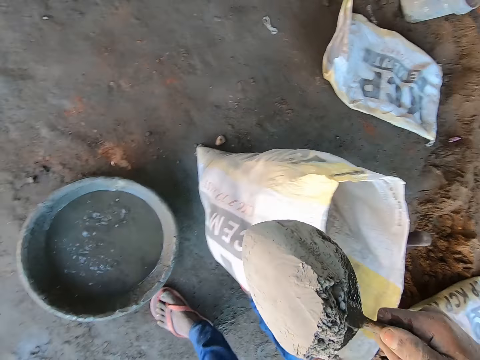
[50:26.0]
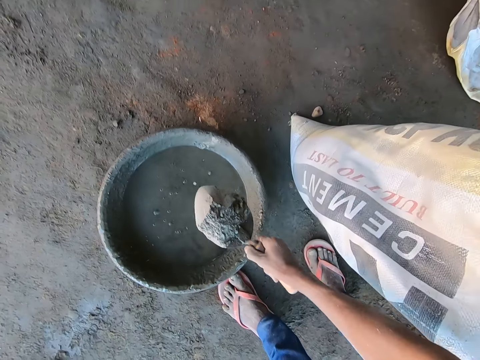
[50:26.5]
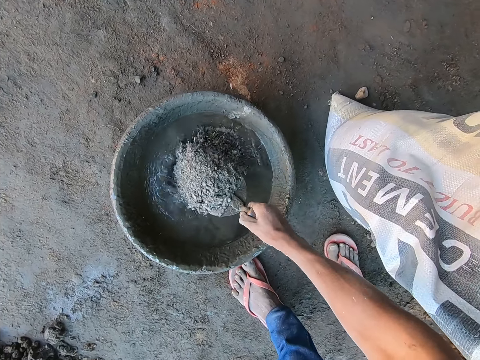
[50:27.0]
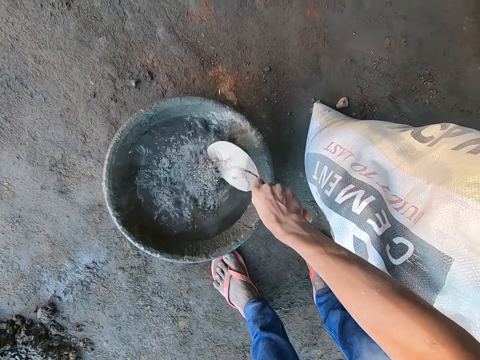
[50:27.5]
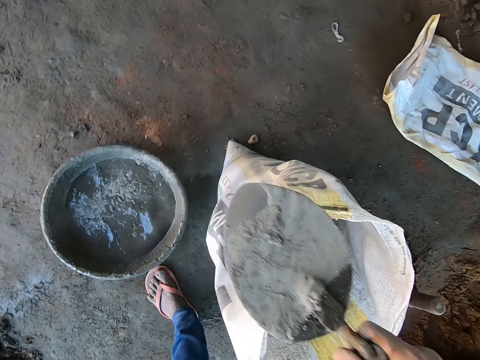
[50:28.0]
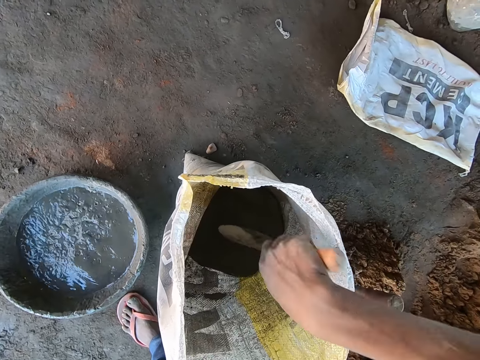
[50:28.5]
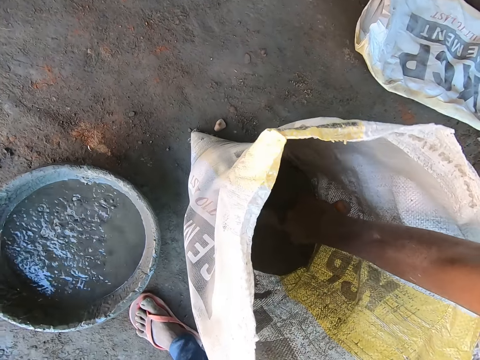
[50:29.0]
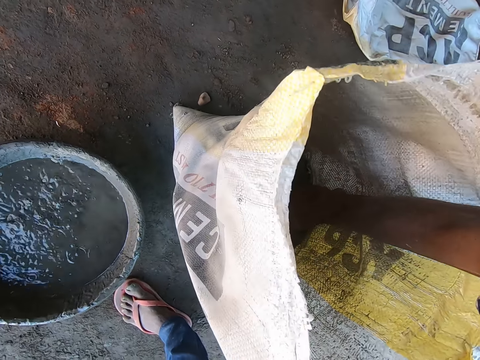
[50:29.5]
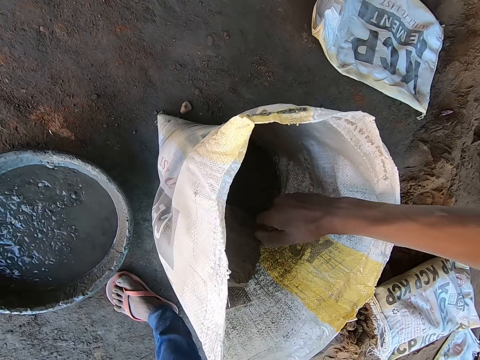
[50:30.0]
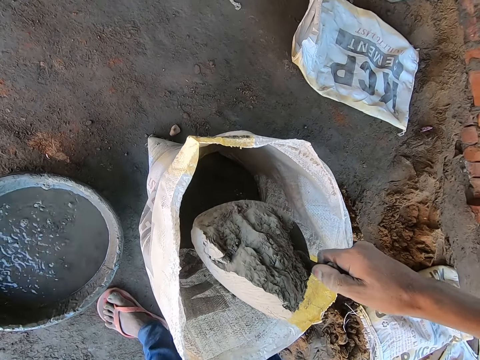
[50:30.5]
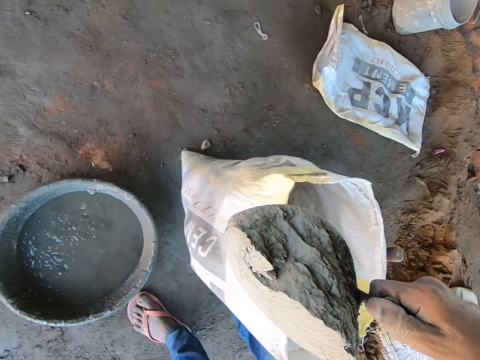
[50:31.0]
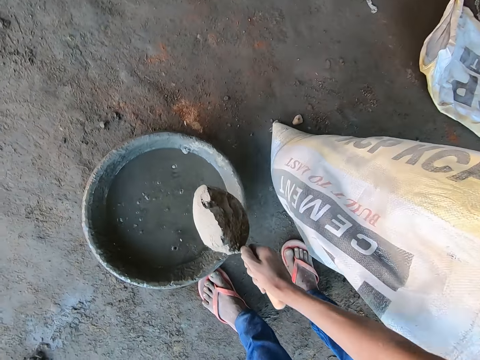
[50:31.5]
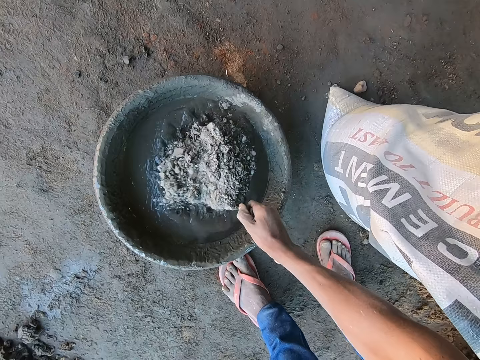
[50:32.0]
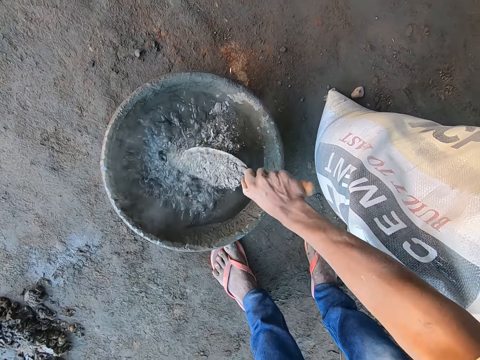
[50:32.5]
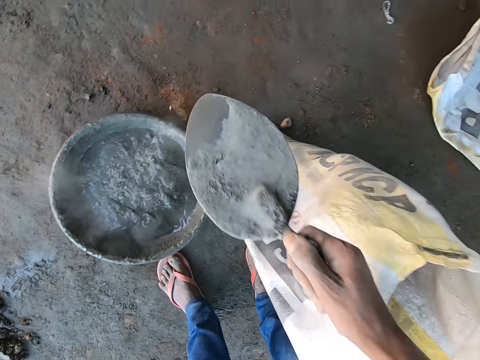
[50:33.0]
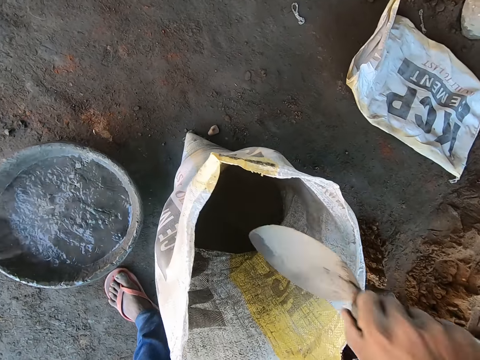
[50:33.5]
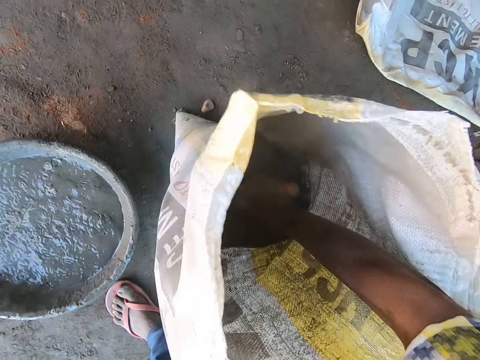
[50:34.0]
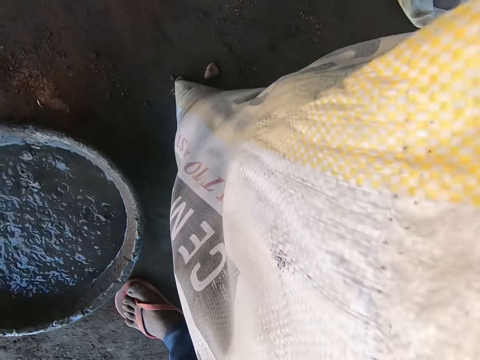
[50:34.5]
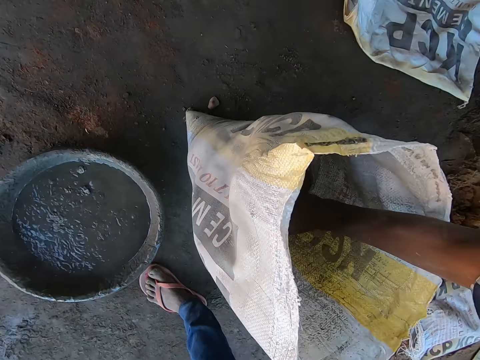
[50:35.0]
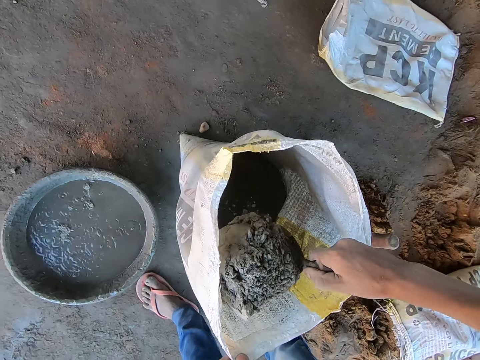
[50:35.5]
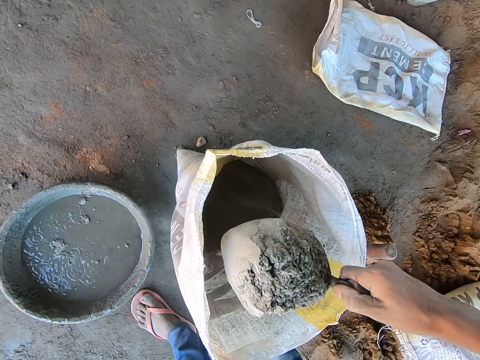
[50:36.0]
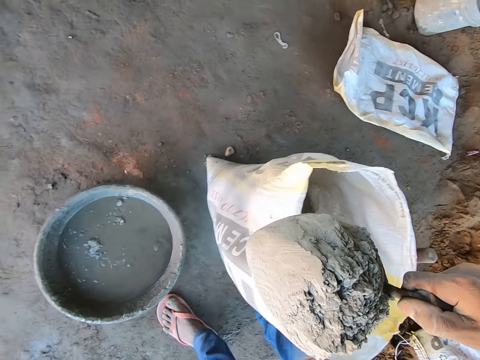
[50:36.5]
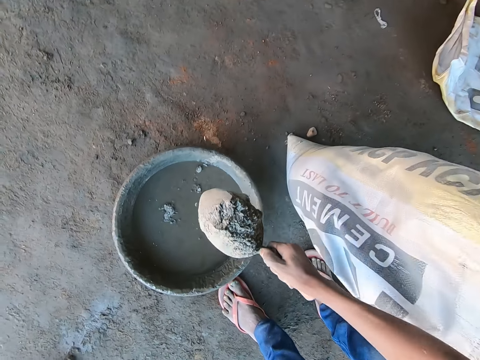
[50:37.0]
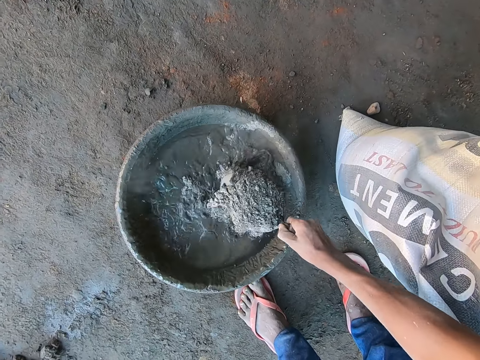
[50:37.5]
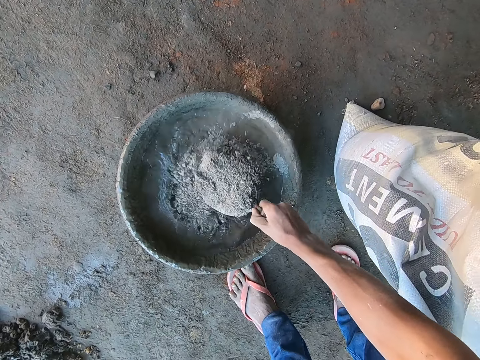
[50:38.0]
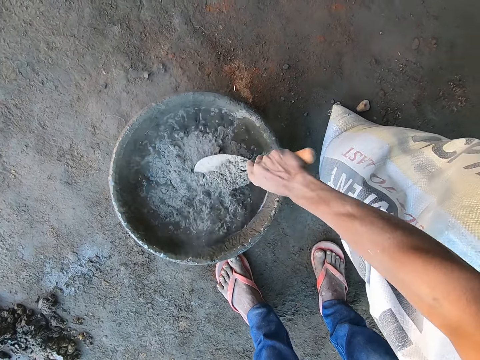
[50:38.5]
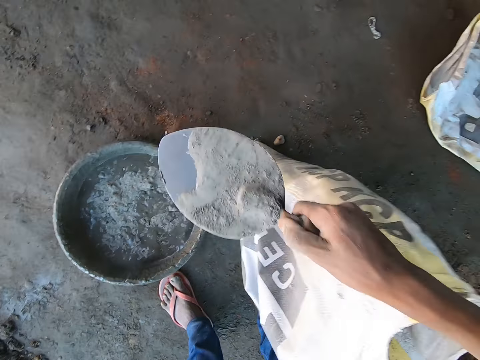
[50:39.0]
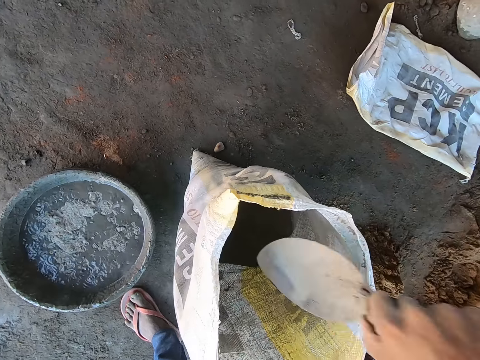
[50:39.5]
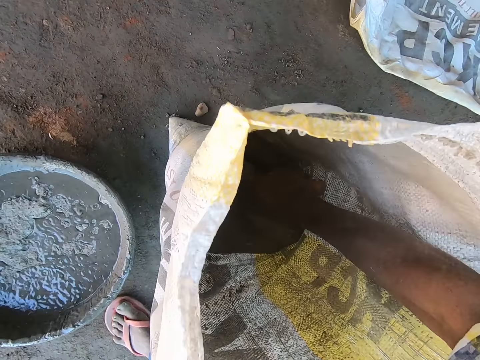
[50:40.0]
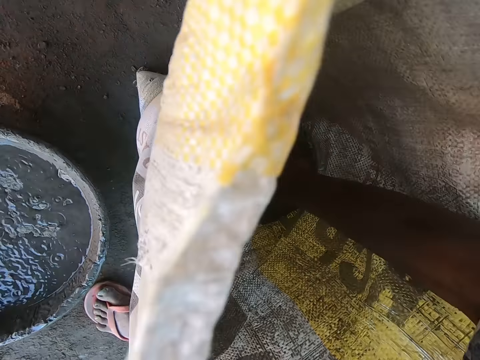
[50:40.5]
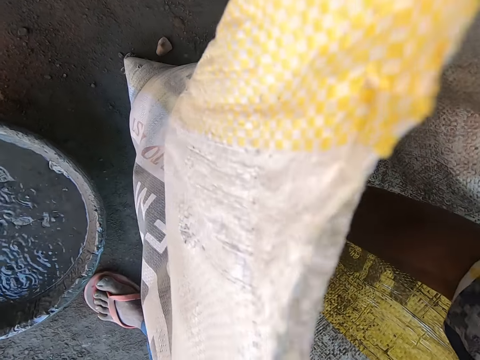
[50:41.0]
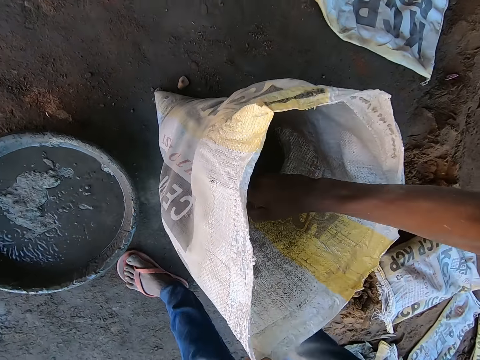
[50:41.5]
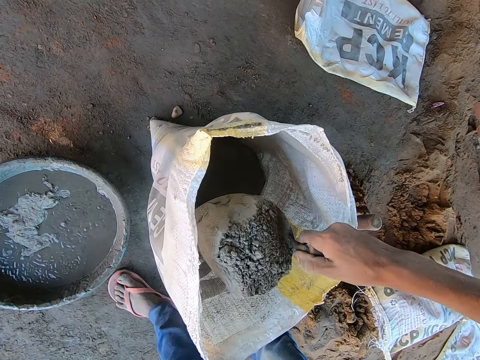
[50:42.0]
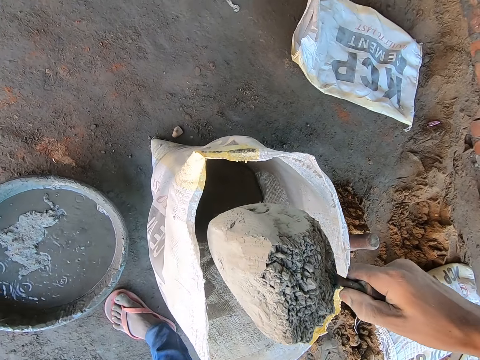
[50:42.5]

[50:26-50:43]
The camera wearer pours the cement from the trowel into the pan with his right hand. He scoops cement from the cement bag with the trowel in his right hand. He pours the cement from the trowel into the pan with his right hand. He scoops cement from the cement bag with the trowel in his right hand. He pours the cement from the trowel into the pan with his right hand. He scoops cement from the cement bag with the trowel in his right hand.

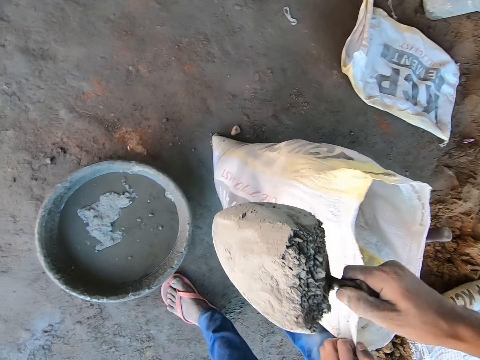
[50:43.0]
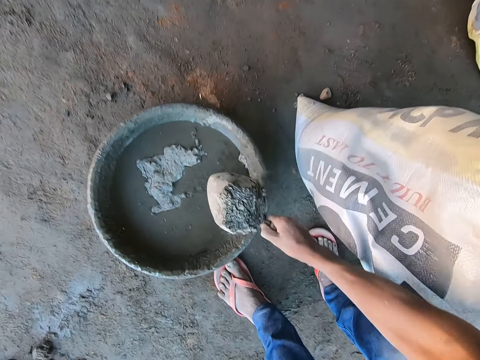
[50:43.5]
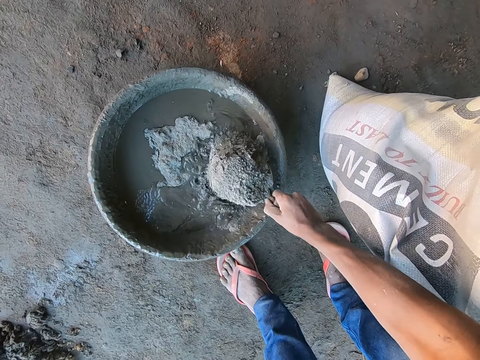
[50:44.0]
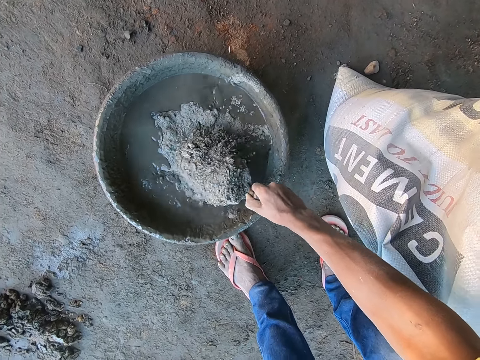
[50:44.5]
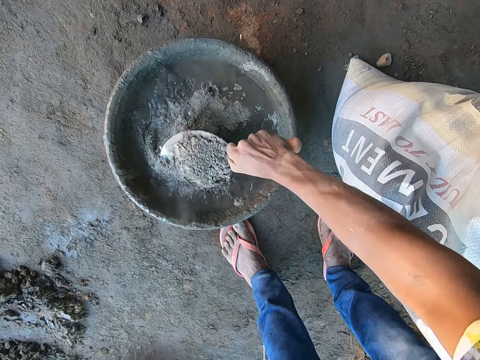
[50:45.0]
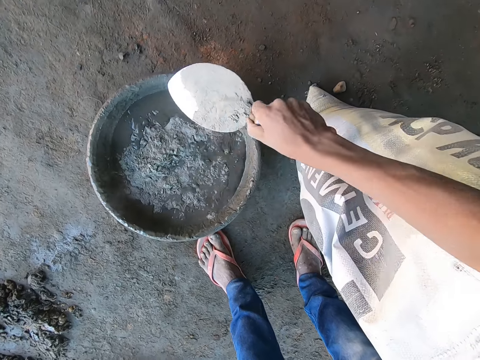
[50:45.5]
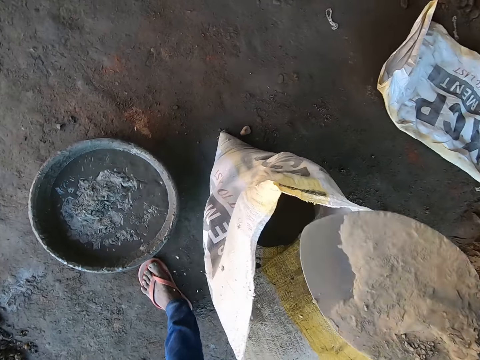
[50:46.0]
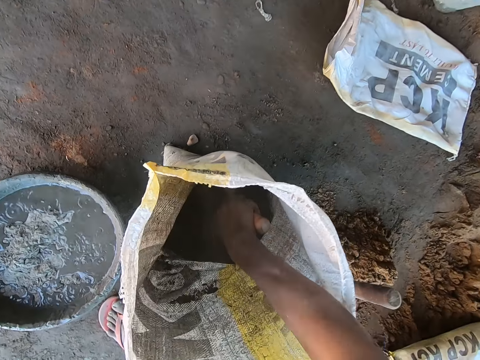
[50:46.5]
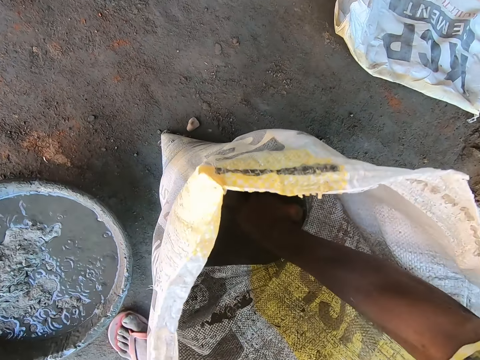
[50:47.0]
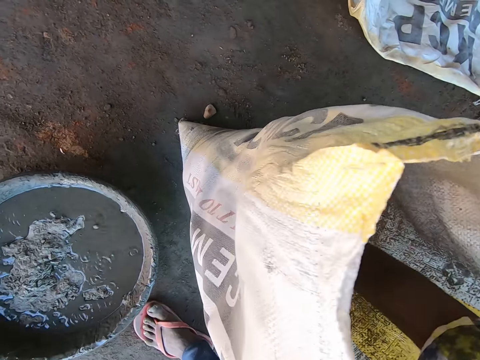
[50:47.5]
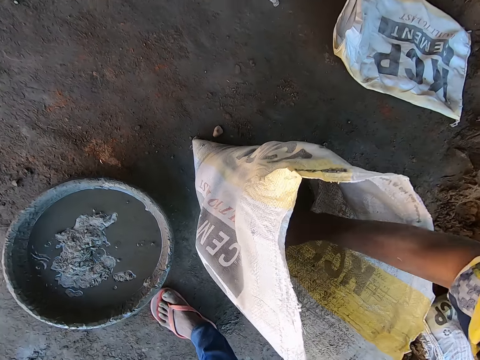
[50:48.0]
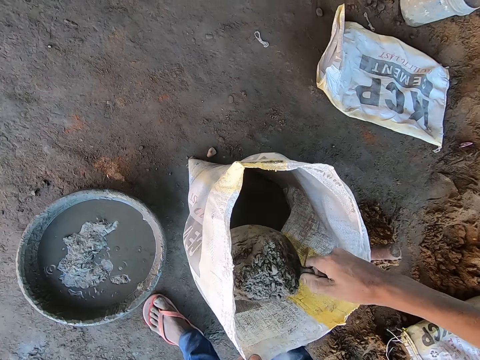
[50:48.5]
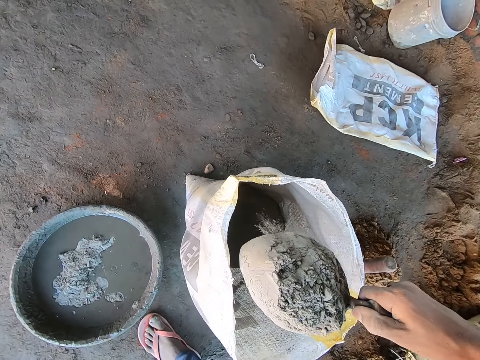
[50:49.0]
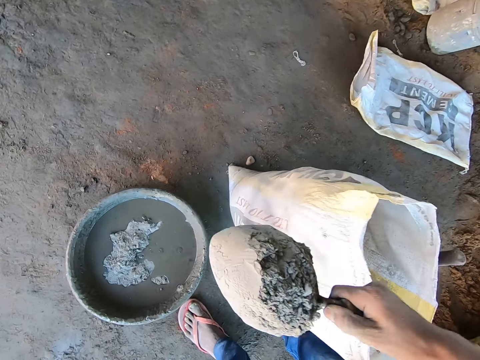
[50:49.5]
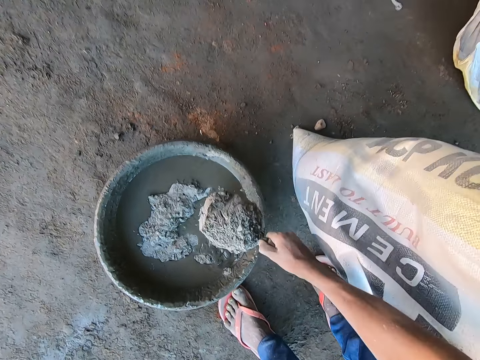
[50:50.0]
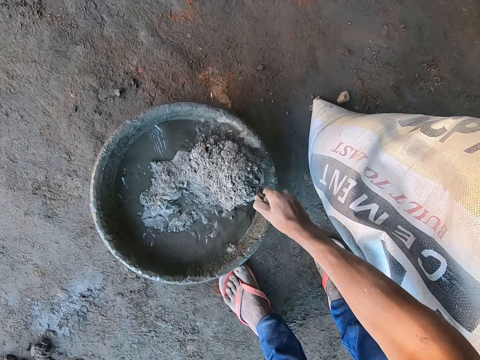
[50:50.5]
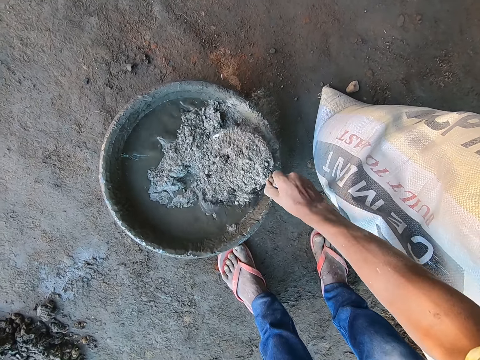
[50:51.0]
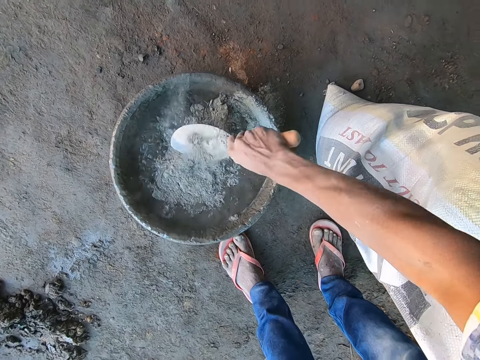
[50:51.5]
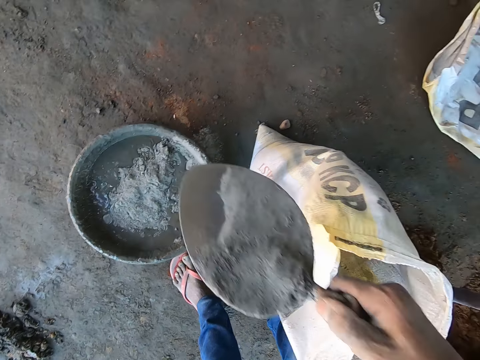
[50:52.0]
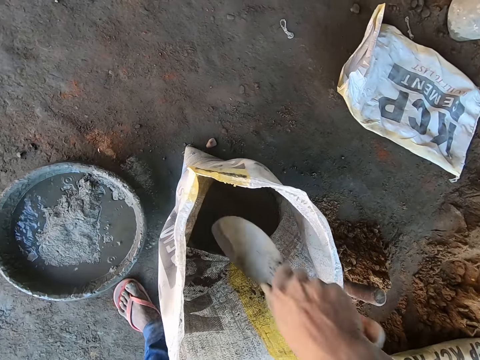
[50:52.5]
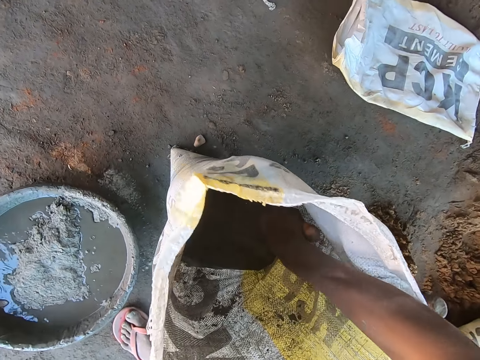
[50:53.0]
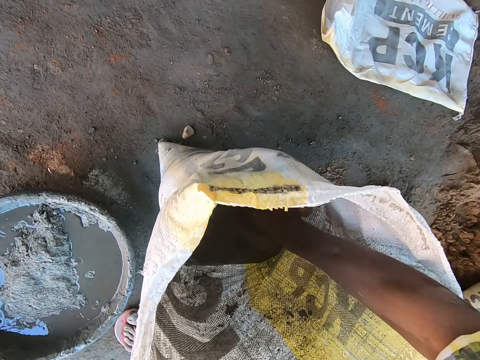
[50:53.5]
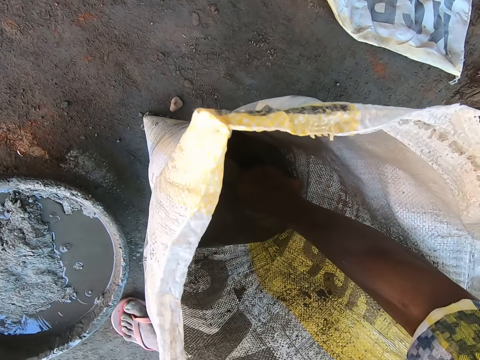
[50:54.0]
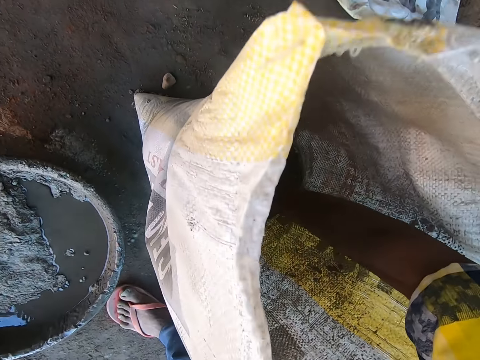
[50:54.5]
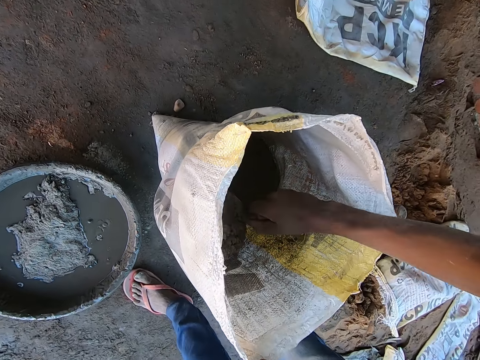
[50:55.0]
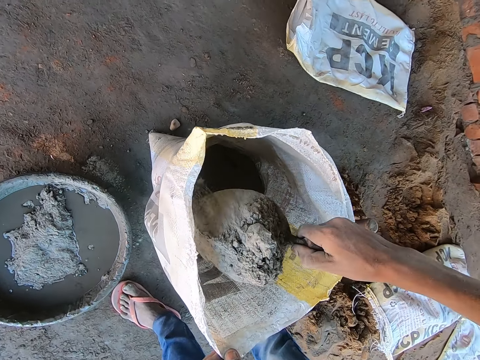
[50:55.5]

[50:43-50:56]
The camera wearer pours the cement from the trowel into the pan with his right hand. He scoops cement from the cement bag with the trowel in his right hand. He pours the cement from the trowel into the pan with his right hand. He scoops cement from the cement bag with the trowel in his right hand.
